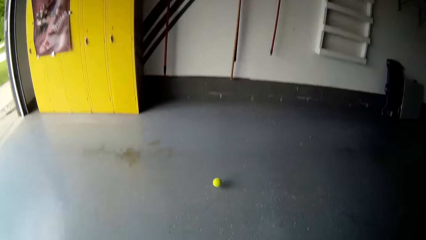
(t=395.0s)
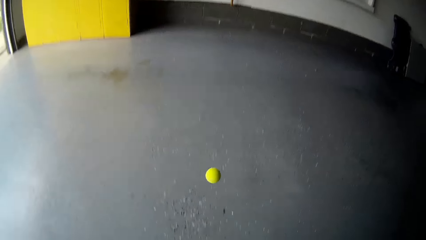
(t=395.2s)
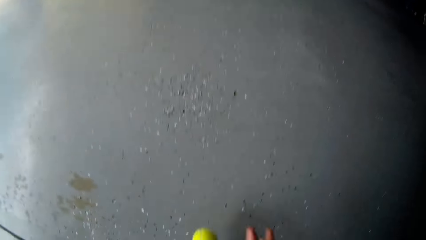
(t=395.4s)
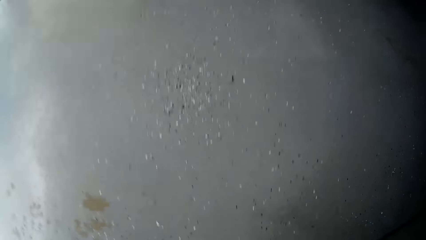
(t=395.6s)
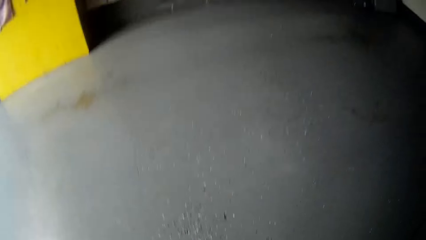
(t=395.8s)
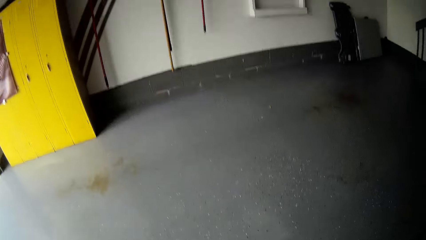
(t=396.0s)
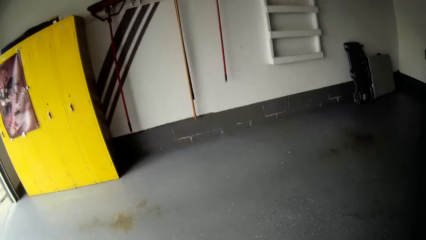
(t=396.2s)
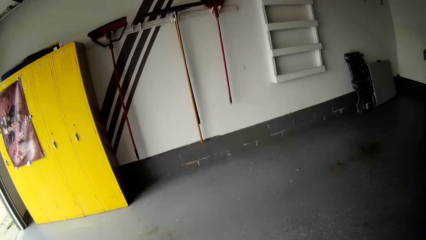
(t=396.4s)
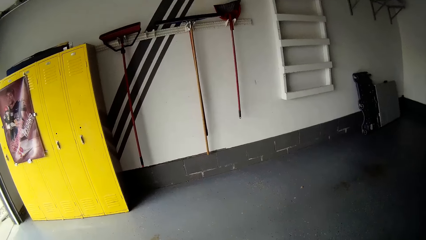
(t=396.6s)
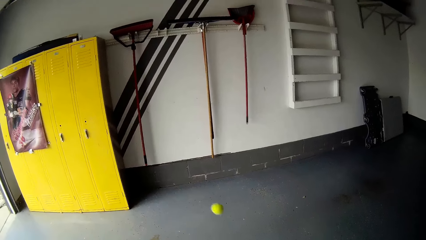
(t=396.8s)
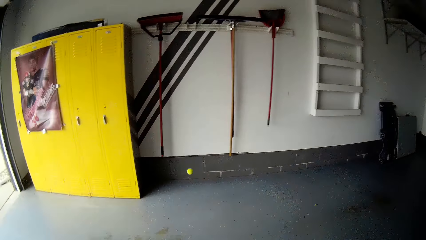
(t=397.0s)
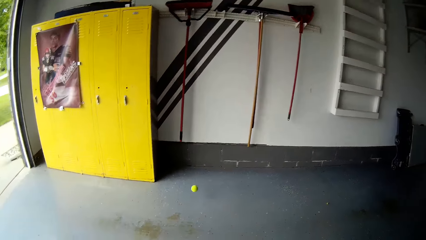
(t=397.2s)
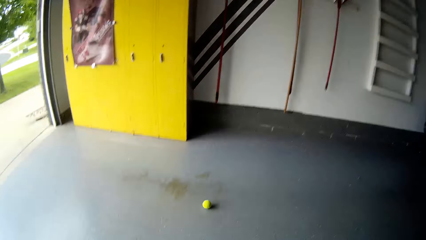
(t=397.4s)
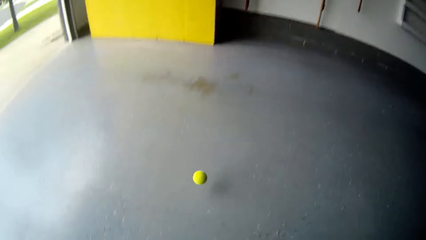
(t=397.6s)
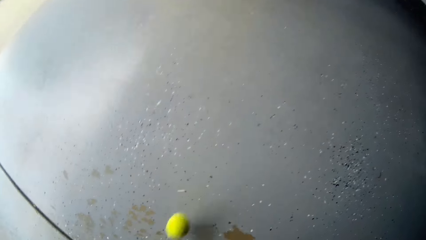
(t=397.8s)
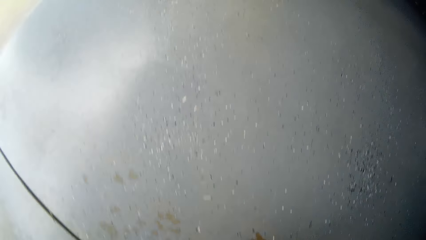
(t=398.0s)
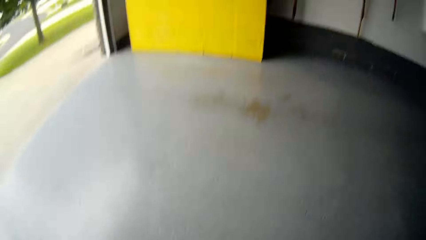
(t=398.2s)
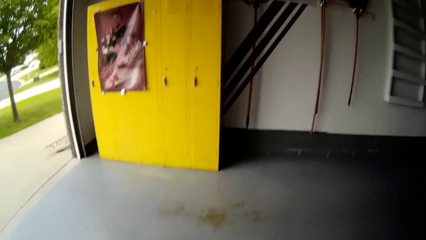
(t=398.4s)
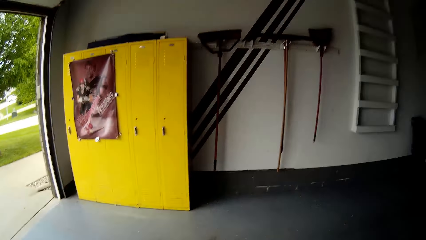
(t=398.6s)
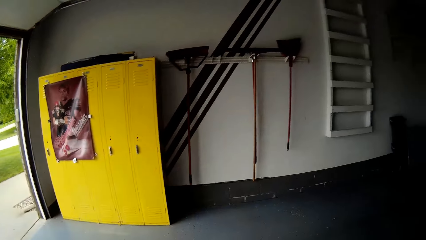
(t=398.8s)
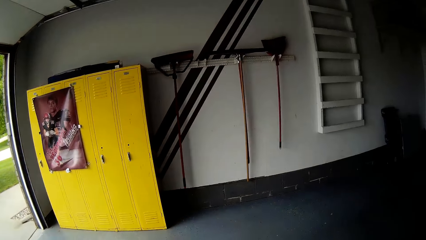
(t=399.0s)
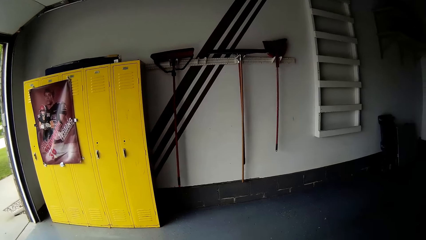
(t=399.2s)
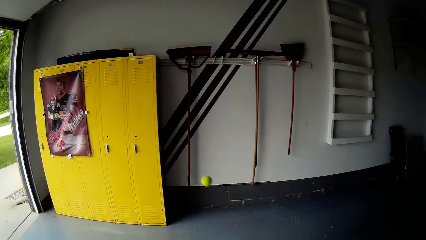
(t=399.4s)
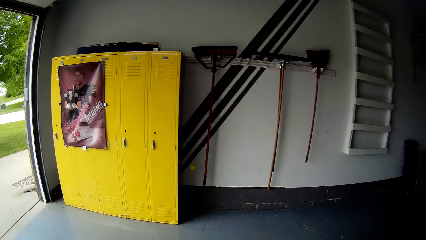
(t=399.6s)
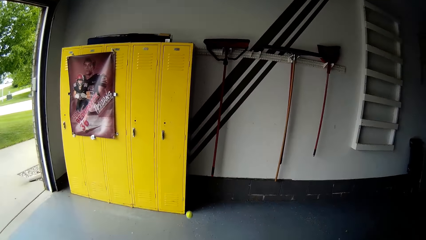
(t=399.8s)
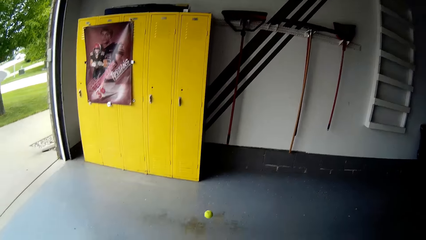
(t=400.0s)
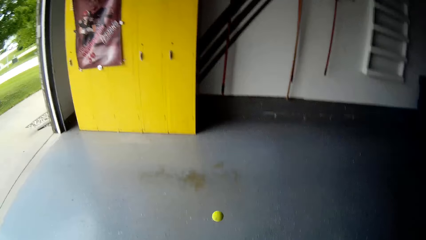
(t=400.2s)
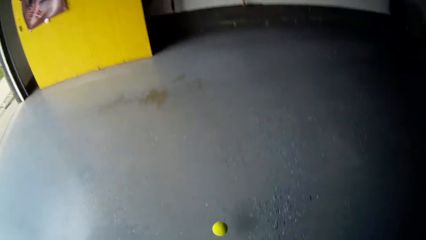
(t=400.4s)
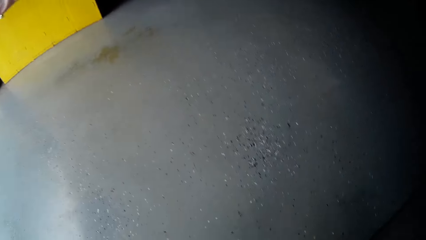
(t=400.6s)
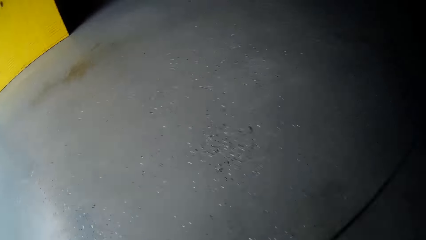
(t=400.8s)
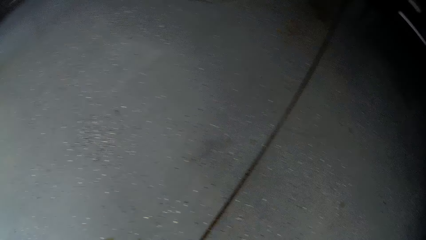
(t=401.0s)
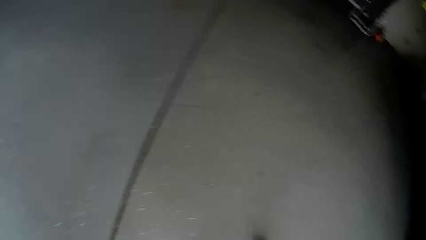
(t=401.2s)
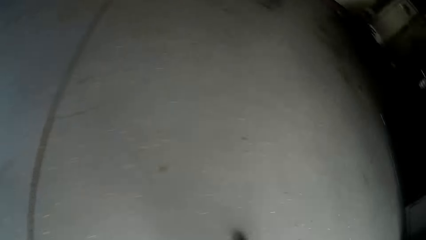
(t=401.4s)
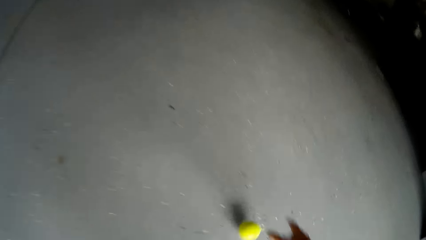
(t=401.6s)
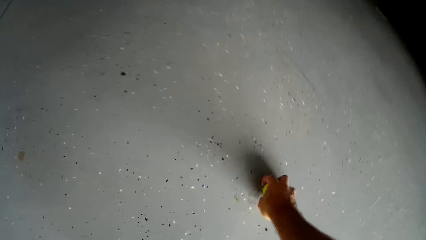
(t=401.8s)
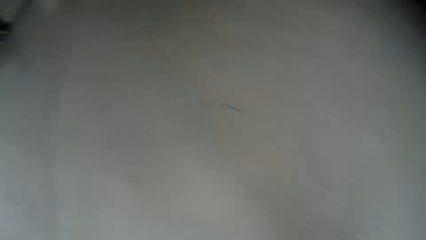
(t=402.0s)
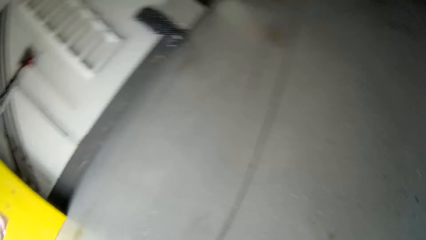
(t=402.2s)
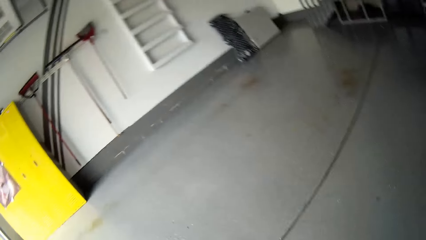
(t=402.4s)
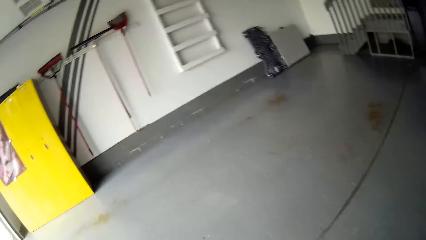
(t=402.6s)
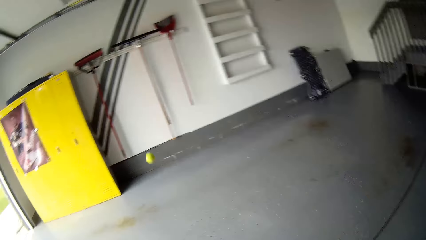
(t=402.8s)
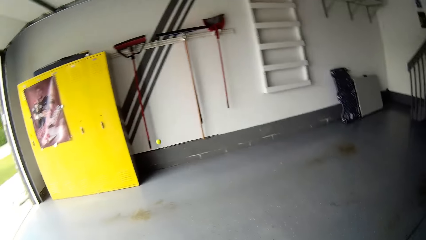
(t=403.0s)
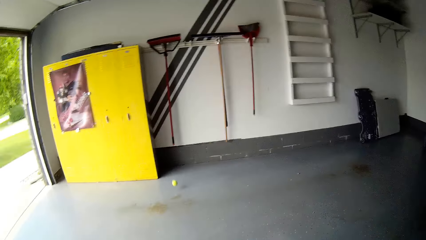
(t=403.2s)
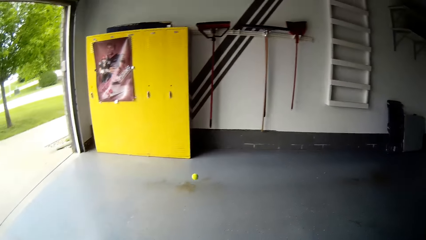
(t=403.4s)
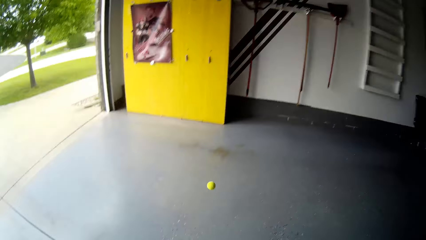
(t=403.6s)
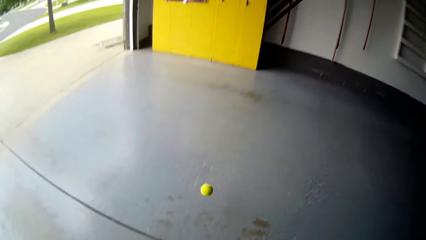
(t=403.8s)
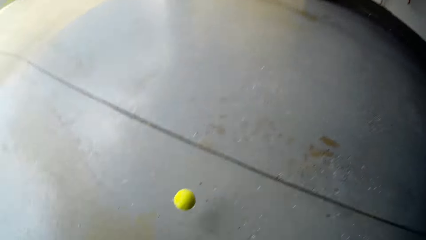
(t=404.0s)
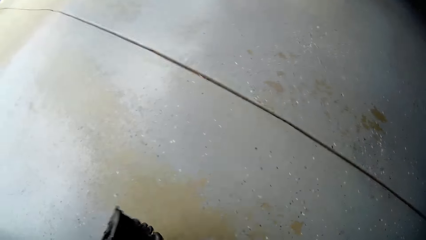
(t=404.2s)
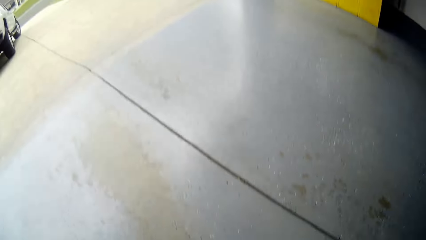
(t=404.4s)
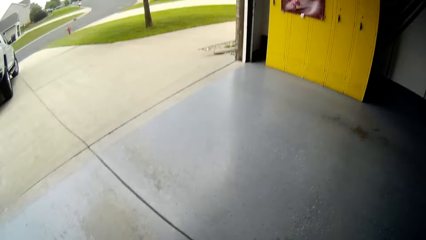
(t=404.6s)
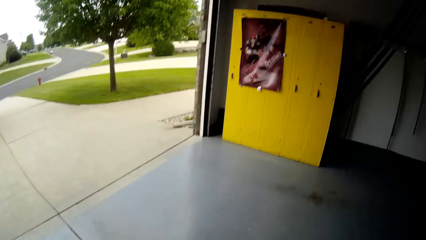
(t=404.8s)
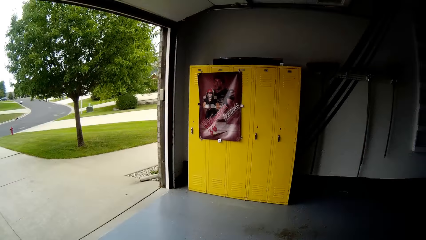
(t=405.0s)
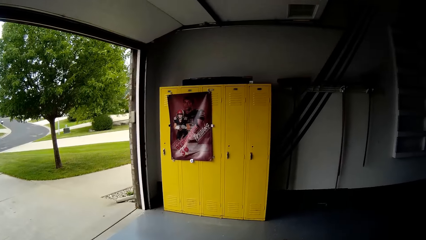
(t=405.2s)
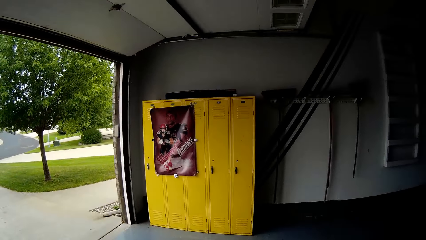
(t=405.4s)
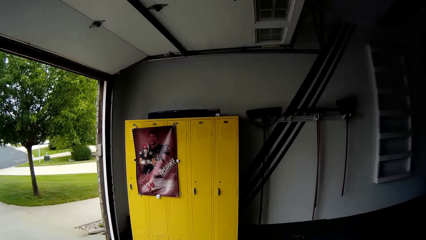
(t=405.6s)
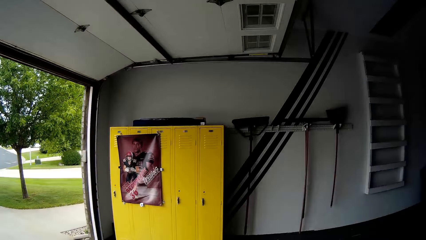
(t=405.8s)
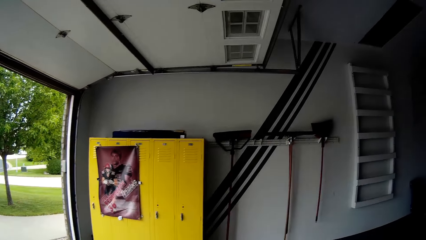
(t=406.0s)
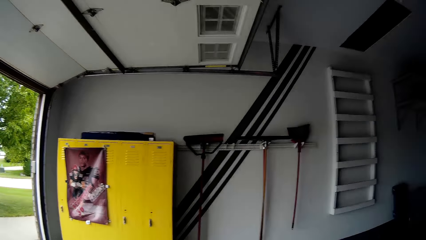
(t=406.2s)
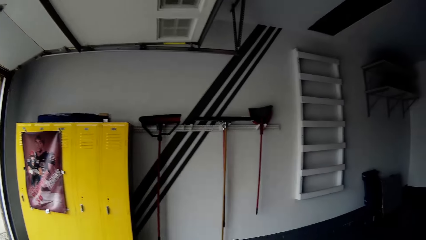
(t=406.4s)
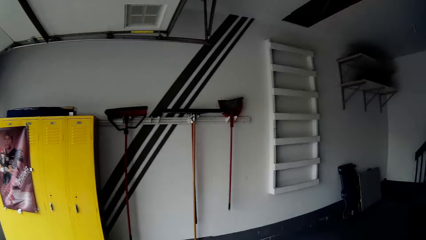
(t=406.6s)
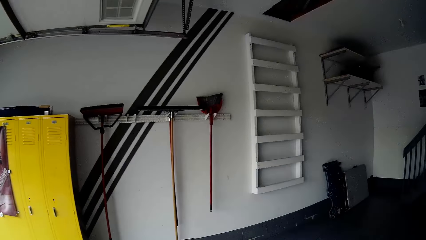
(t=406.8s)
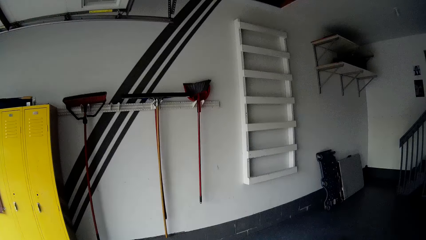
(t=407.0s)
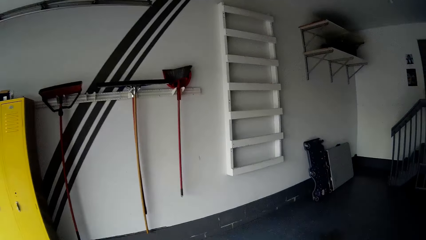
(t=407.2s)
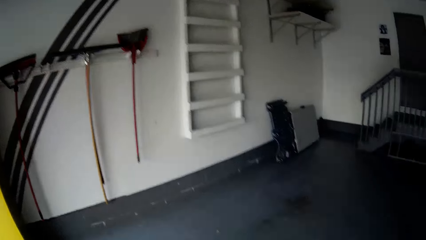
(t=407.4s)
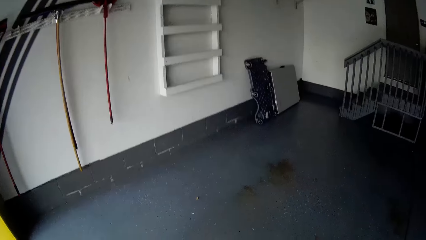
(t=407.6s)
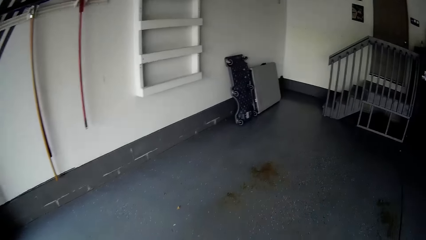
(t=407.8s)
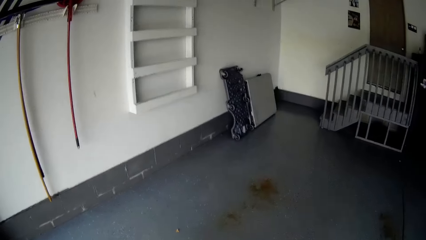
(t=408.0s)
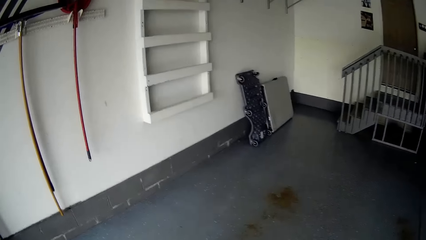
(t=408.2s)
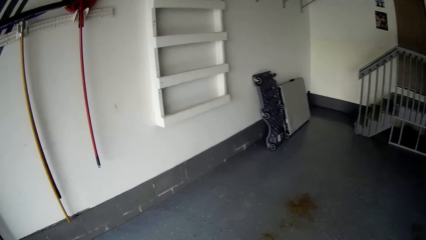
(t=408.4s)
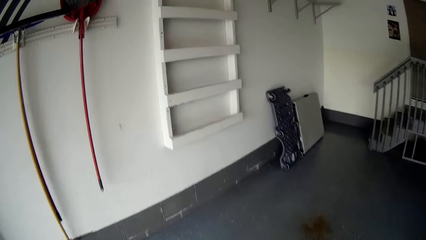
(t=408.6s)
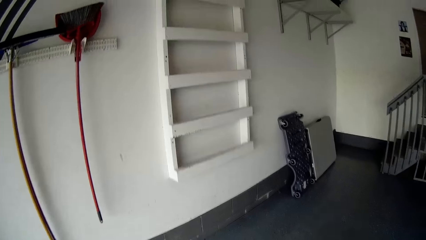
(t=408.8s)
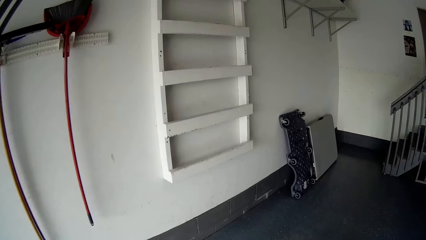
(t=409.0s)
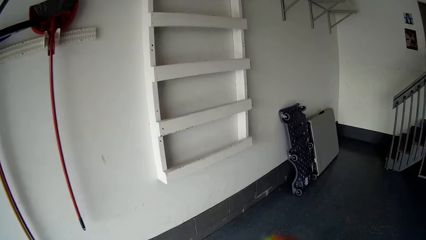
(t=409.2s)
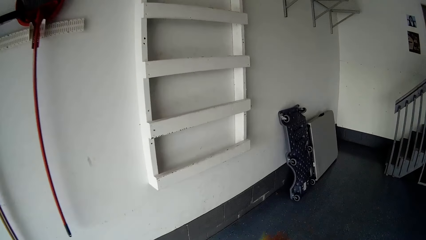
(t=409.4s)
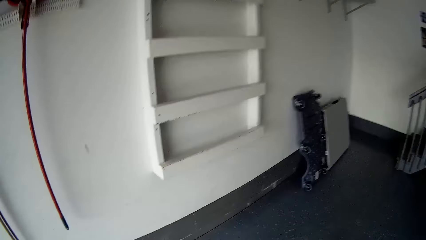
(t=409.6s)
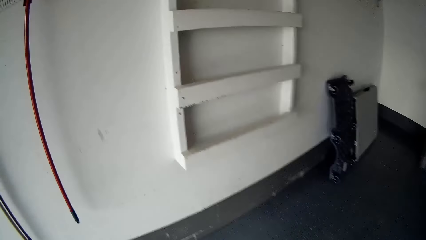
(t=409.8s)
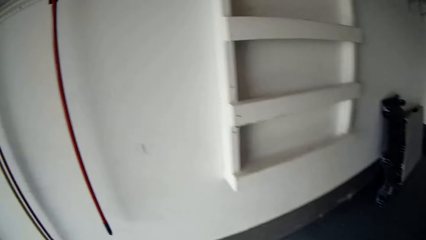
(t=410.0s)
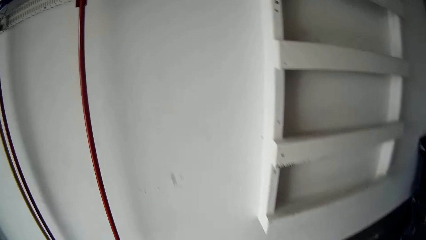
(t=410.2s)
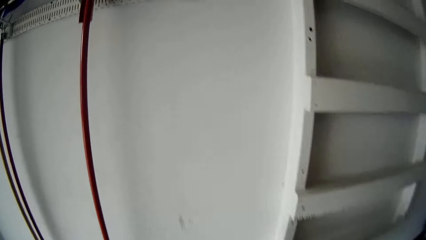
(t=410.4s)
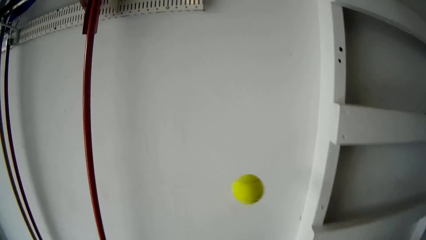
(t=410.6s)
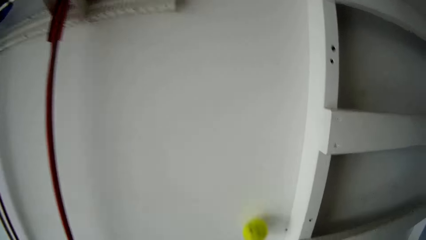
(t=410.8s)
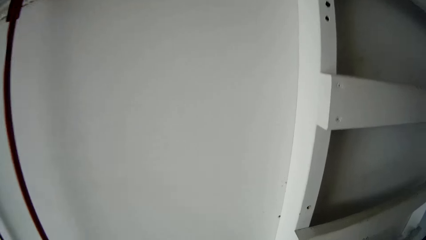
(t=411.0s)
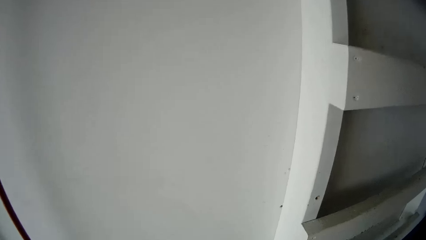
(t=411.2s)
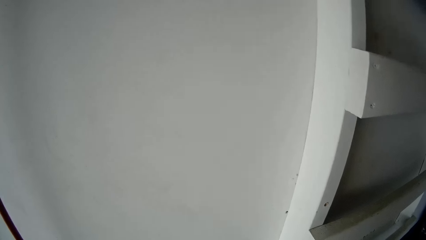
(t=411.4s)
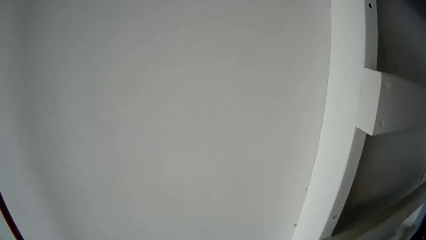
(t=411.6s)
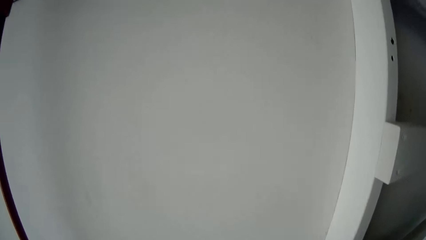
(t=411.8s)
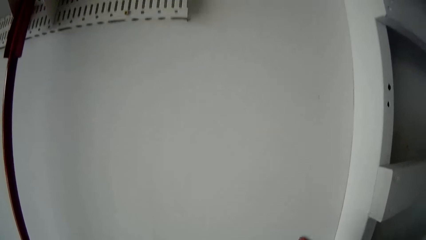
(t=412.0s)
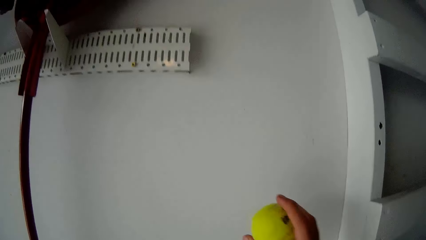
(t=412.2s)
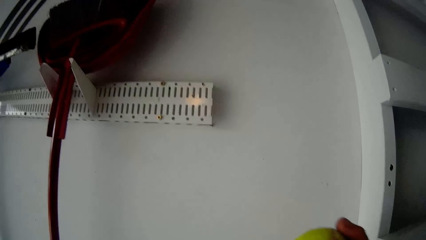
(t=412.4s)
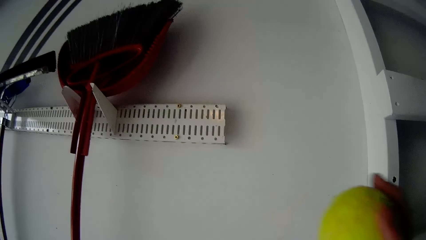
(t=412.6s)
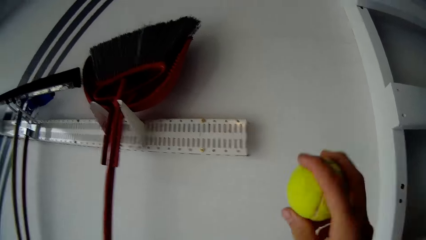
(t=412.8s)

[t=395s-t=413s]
The camera wearer throws the ball on the wall. They pick up the ball. They throw the ball on the wall. They pick up the ball. They throw the ball on the wall. They pick up the ball. They throw the ball on the wall. They pick up the ball. They walk around the room. They bounce the tennis ball on the floor. They walk throwing the tennis ball on the ground.
